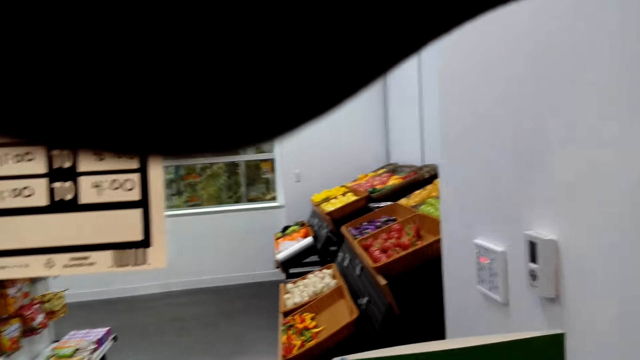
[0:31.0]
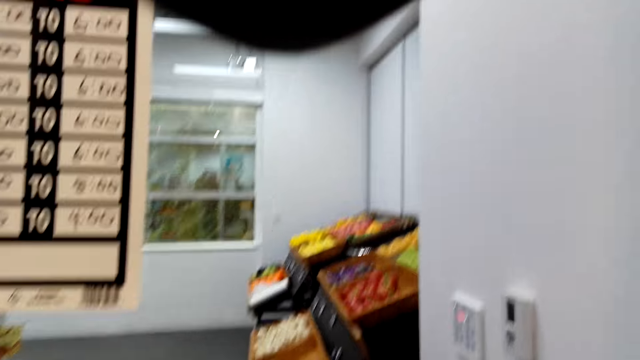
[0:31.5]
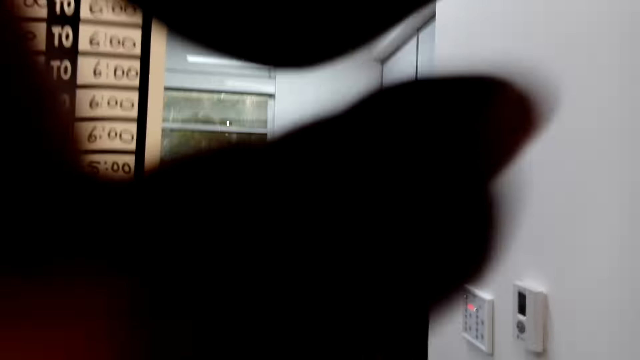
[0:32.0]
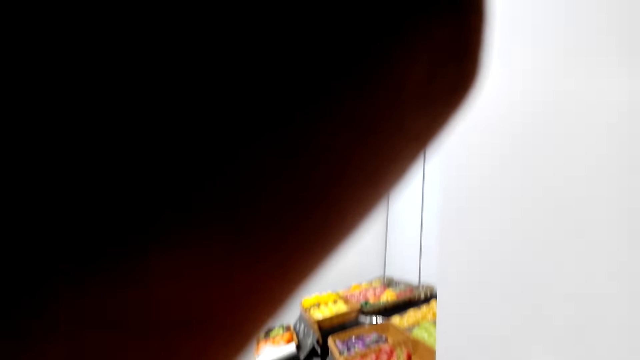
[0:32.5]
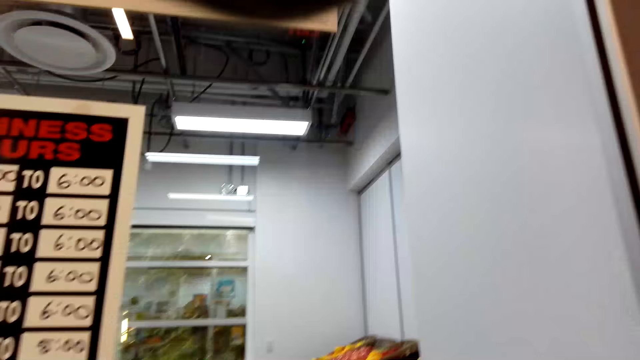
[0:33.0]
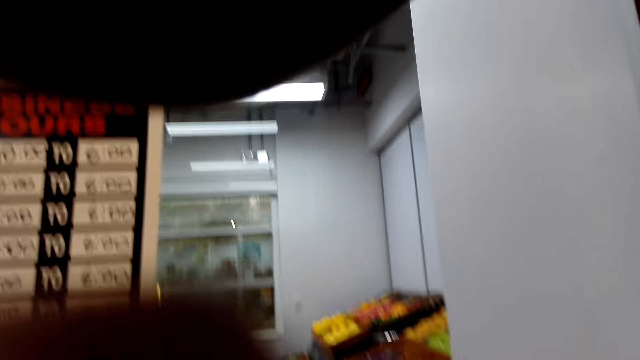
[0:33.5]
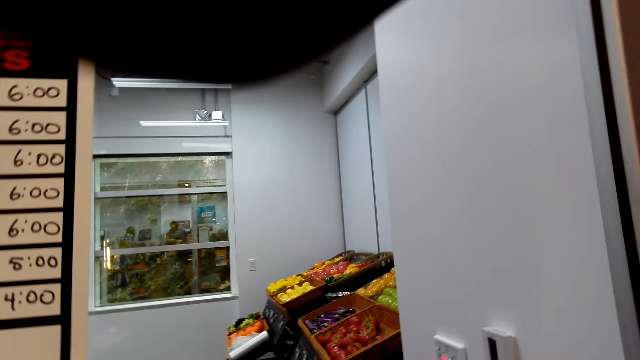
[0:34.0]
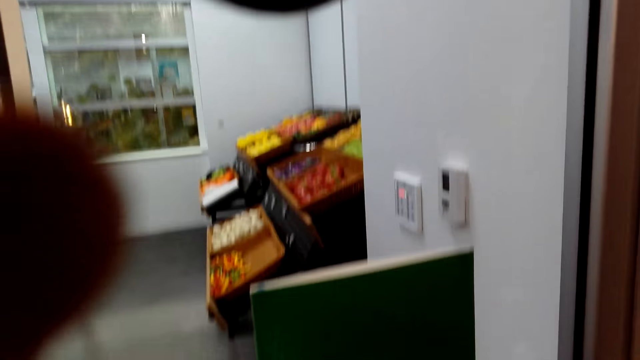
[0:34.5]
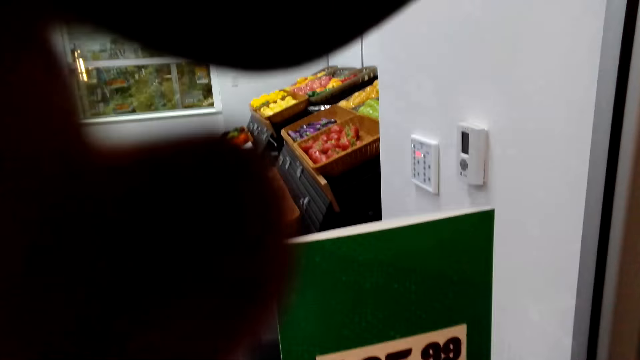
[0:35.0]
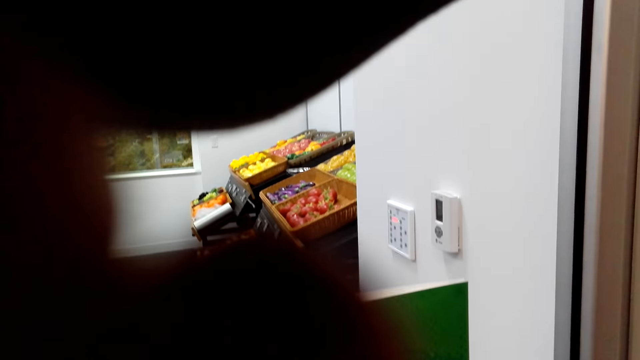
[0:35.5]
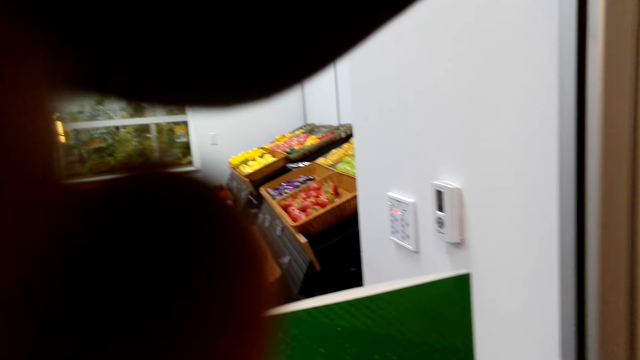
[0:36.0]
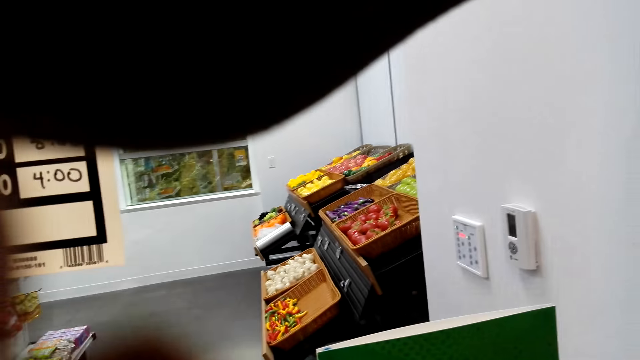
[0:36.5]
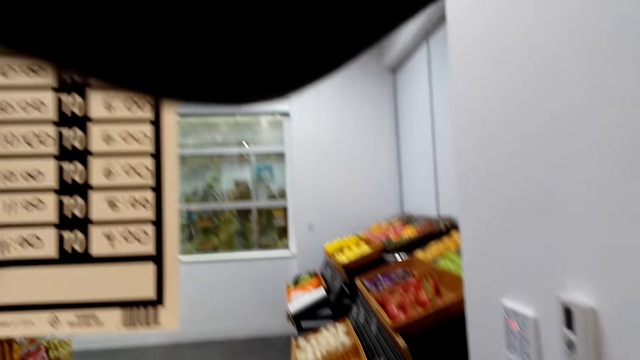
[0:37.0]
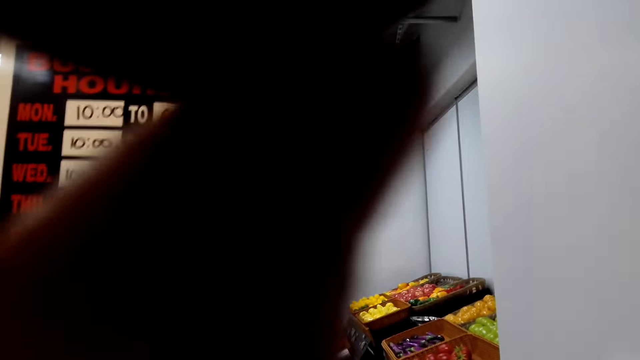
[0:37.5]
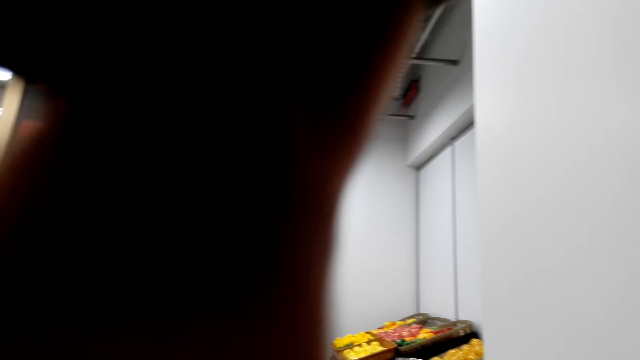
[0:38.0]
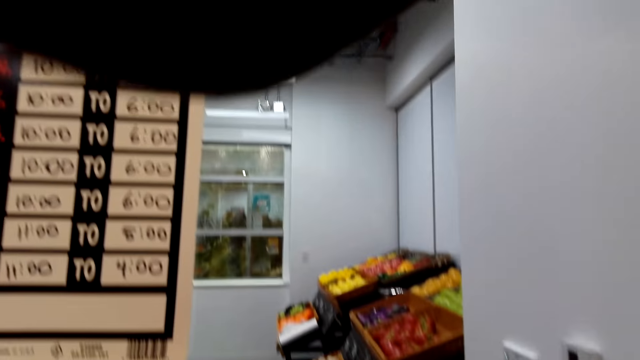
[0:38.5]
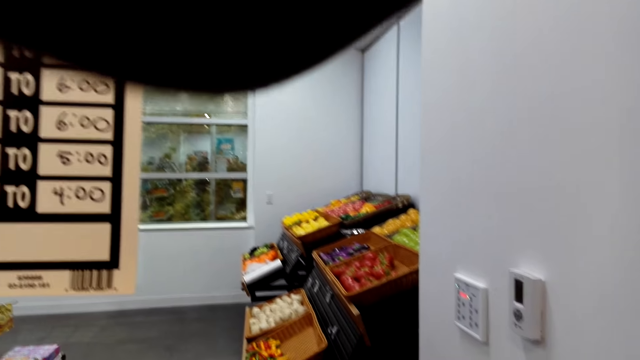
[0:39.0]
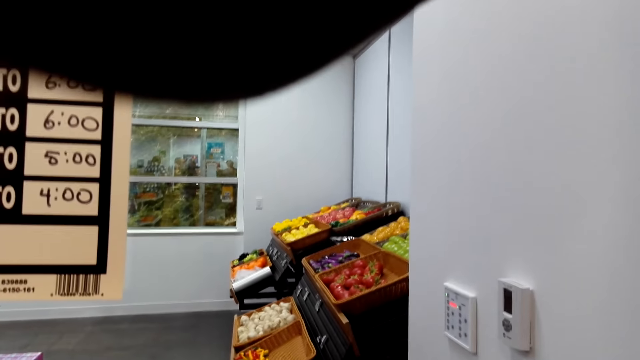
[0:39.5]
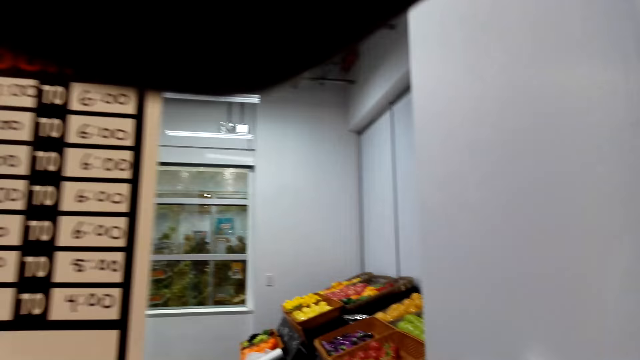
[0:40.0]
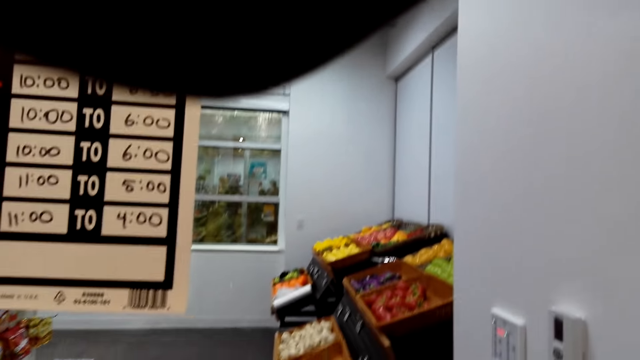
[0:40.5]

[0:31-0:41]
The camera wearer adjusts the camera. They adjust the camera again.

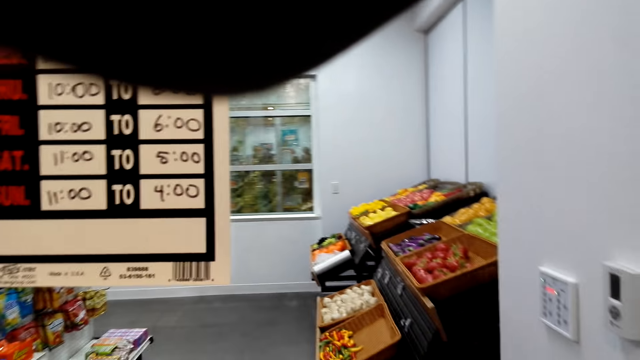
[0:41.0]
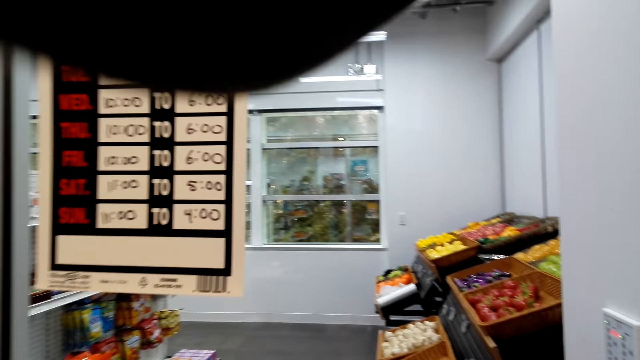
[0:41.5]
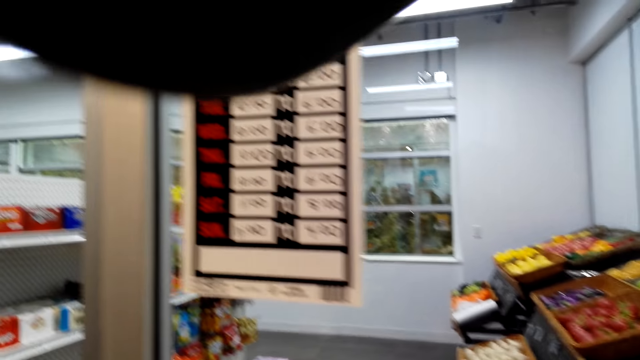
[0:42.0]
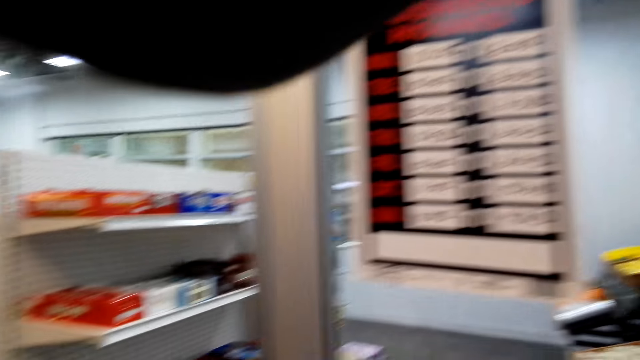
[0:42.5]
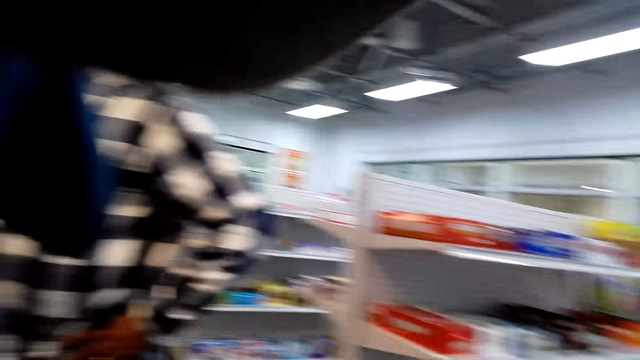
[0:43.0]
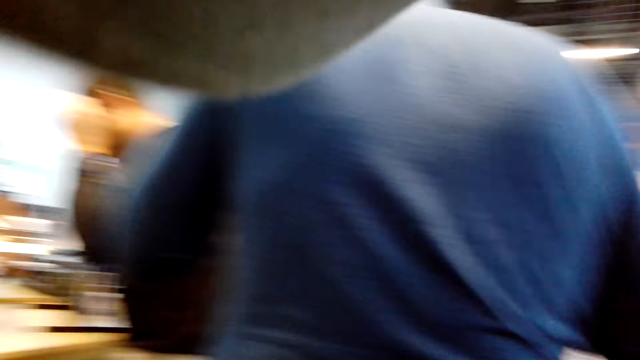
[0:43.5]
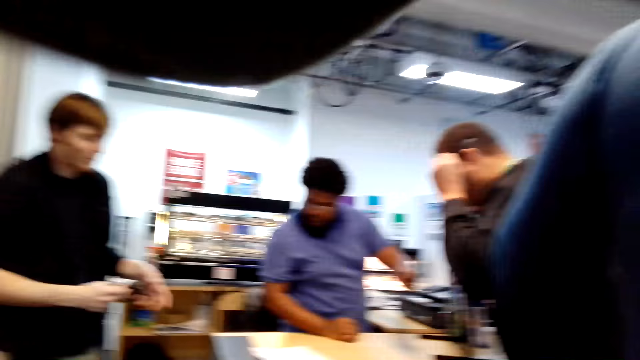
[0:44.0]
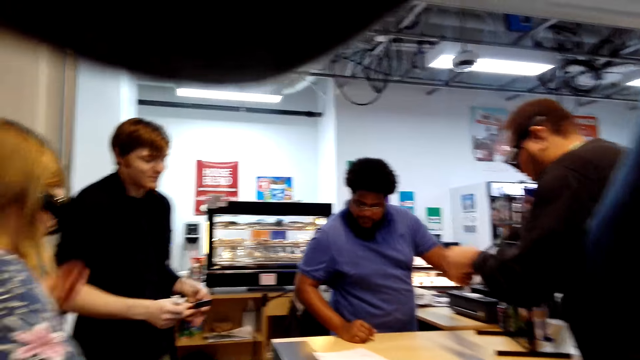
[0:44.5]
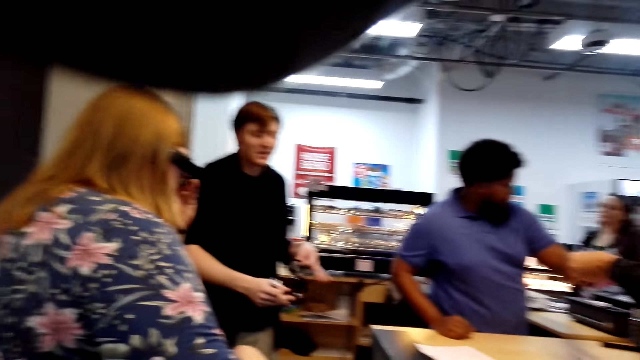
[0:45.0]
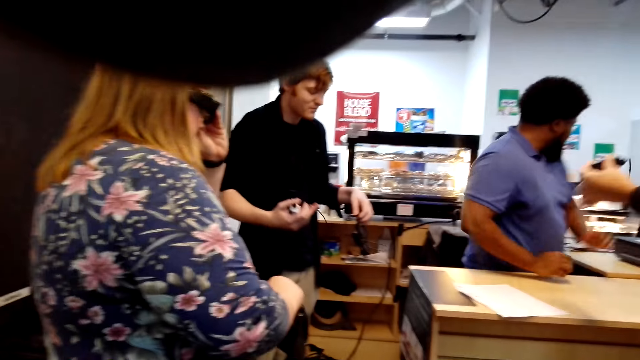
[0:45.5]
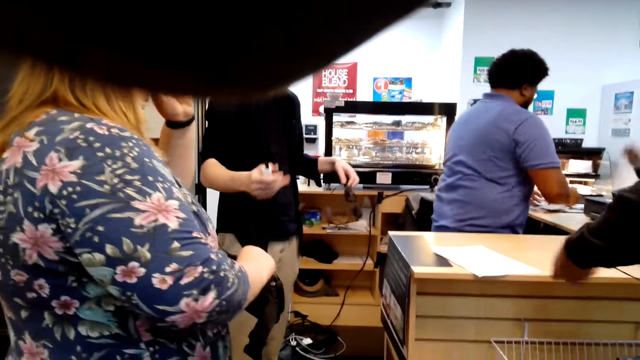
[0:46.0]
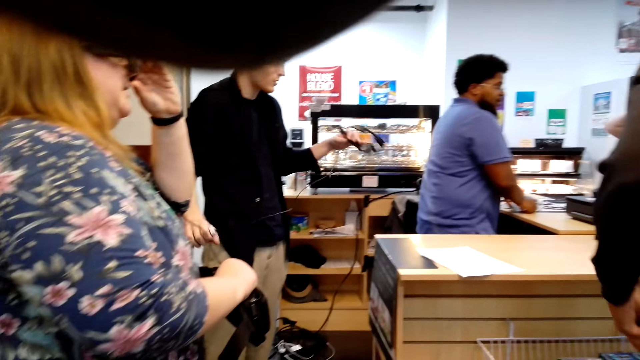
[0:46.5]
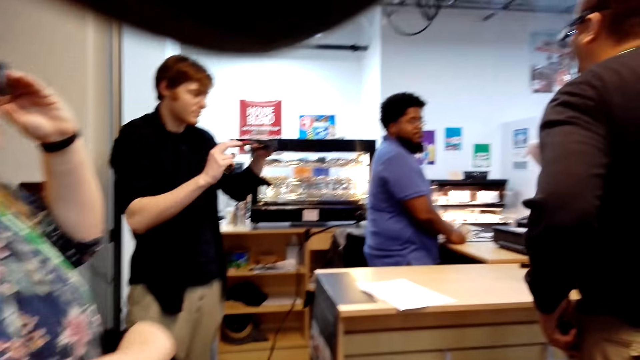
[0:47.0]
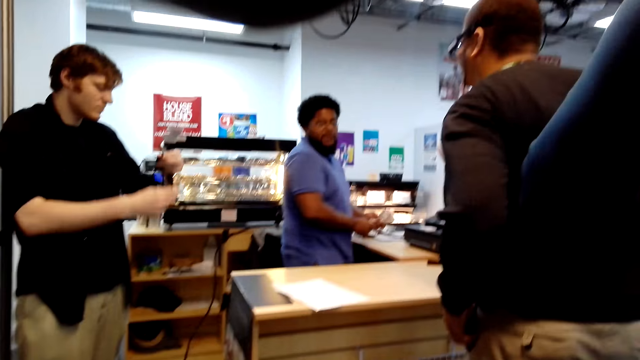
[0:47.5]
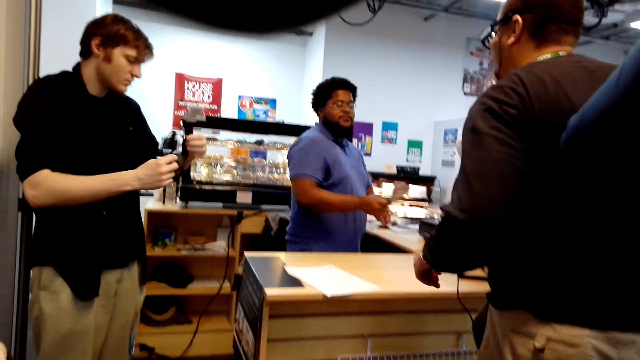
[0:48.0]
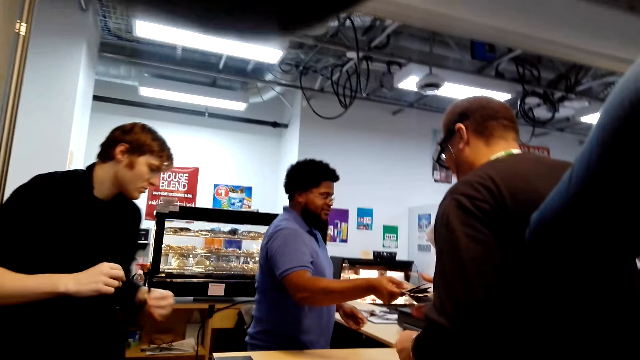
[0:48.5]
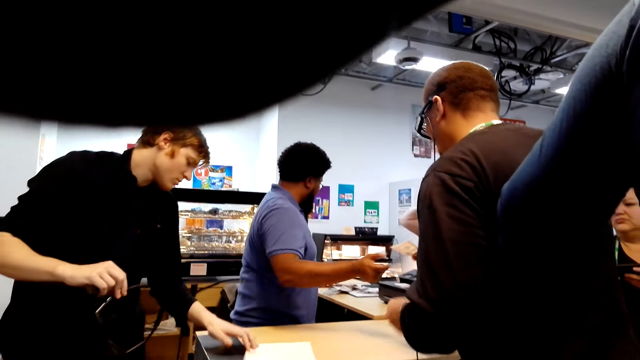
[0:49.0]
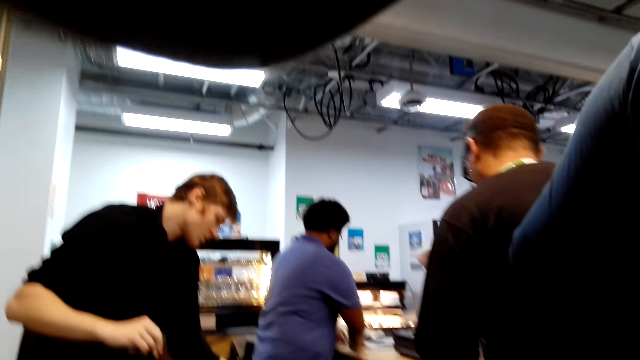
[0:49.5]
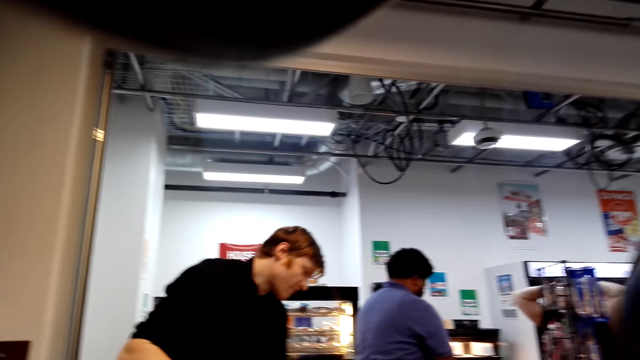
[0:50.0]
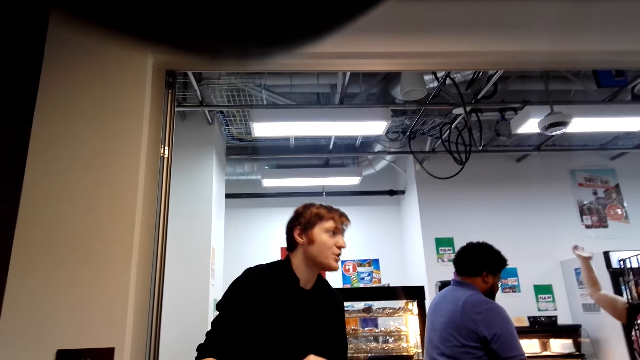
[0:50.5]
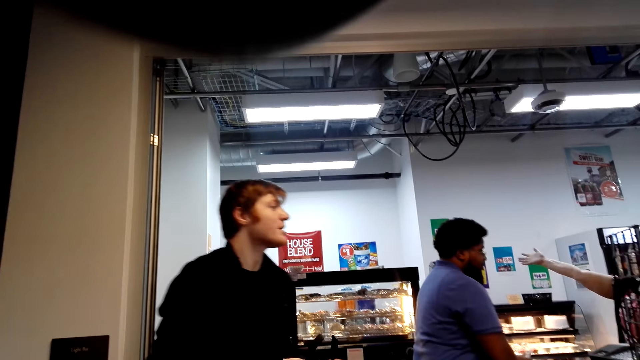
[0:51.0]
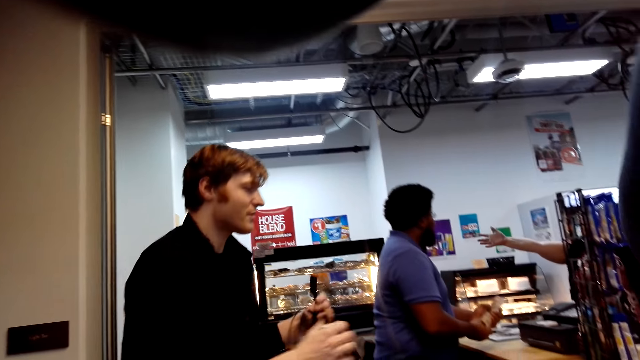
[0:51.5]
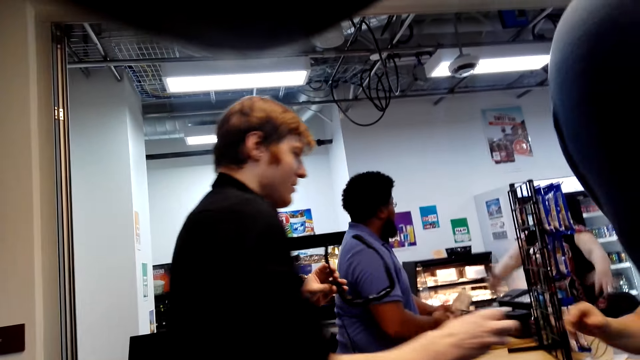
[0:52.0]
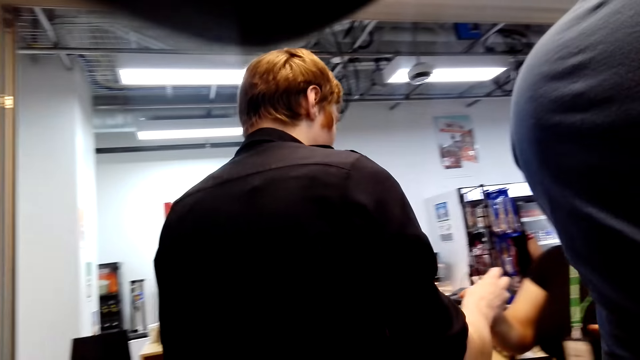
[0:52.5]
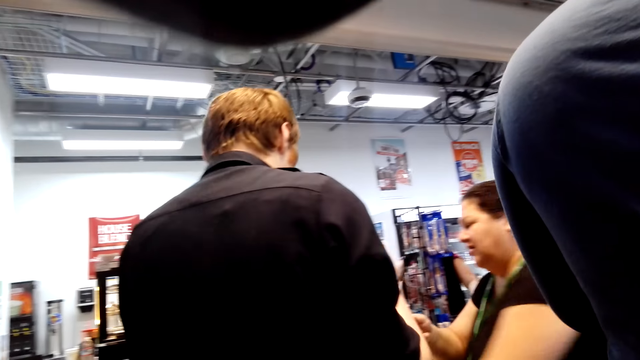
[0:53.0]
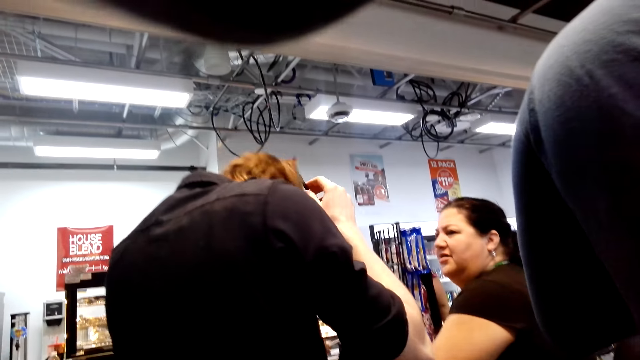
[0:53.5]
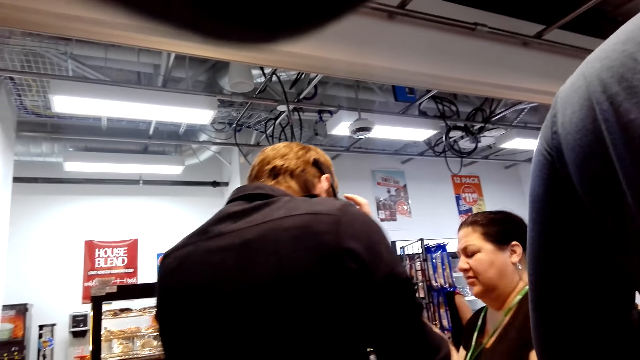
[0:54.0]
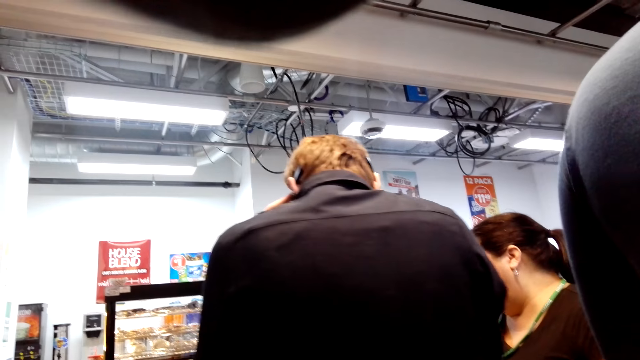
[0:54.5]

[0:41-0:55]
The camera wearer walks around the shop.
